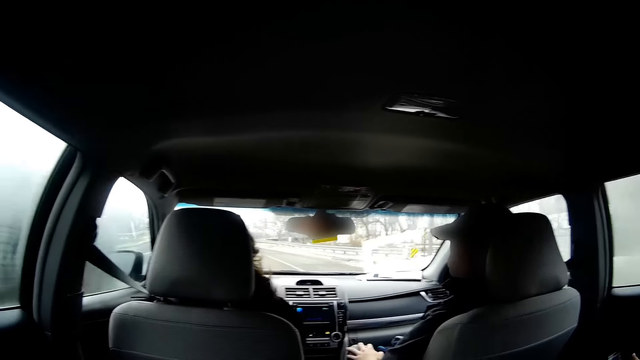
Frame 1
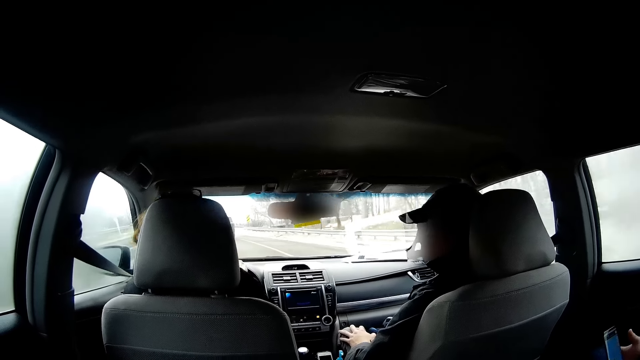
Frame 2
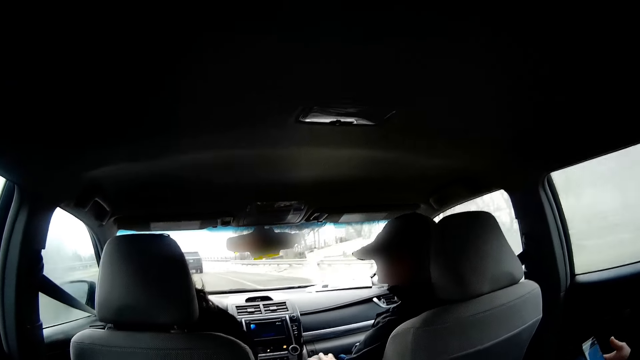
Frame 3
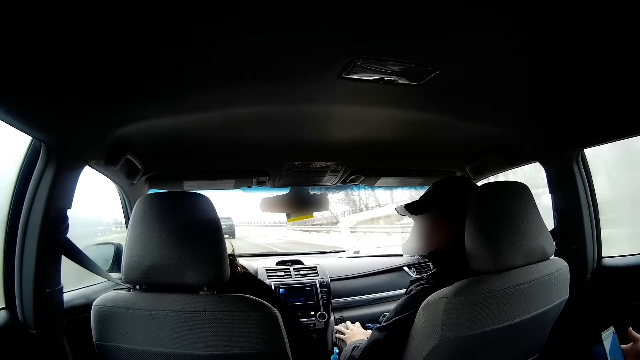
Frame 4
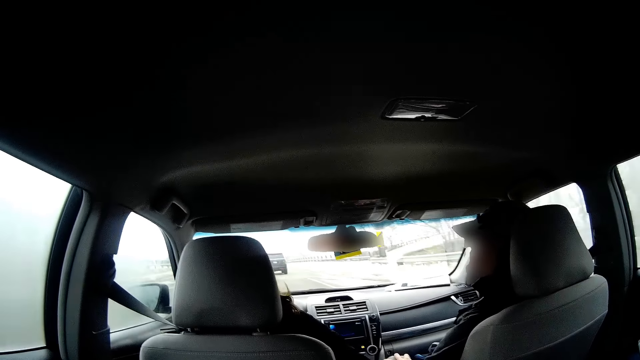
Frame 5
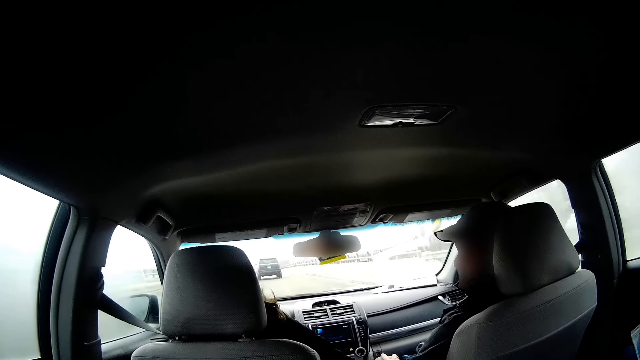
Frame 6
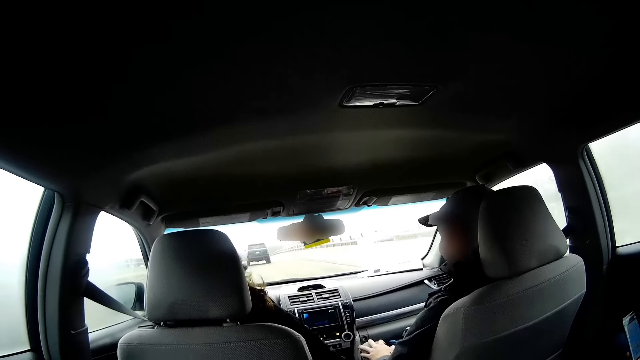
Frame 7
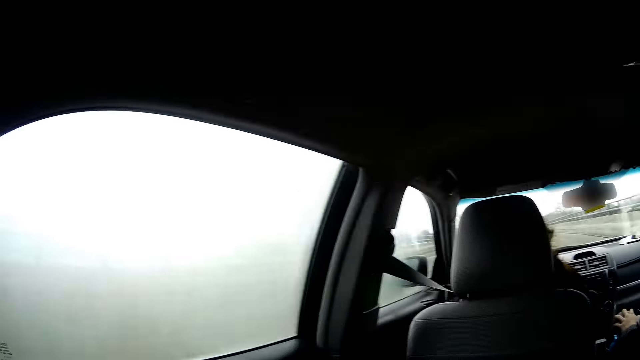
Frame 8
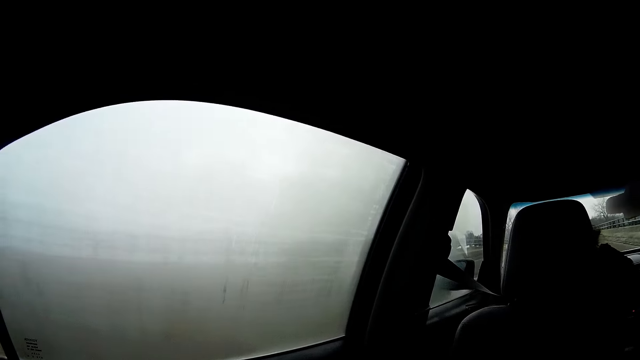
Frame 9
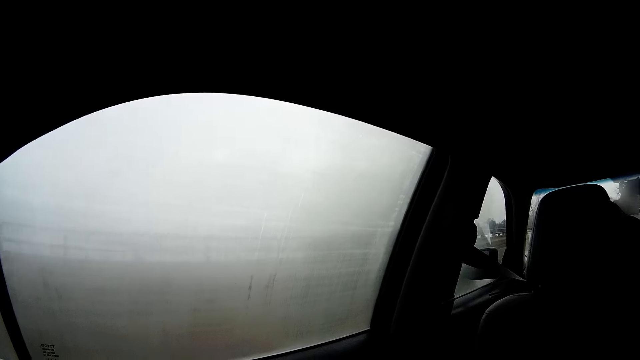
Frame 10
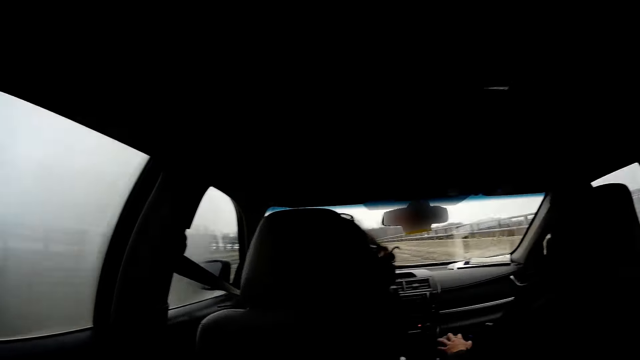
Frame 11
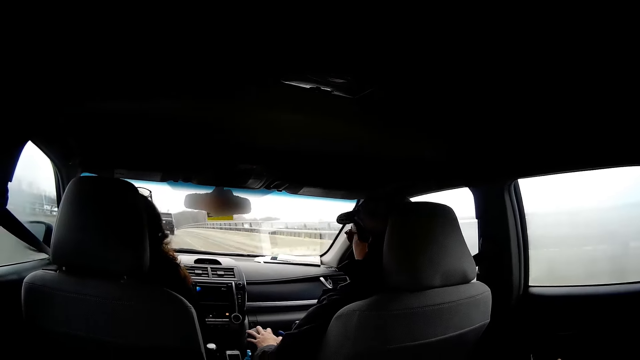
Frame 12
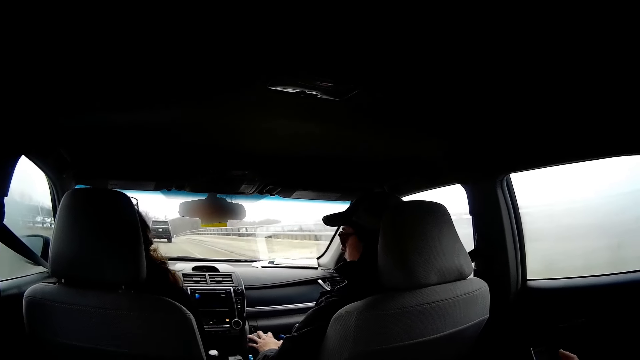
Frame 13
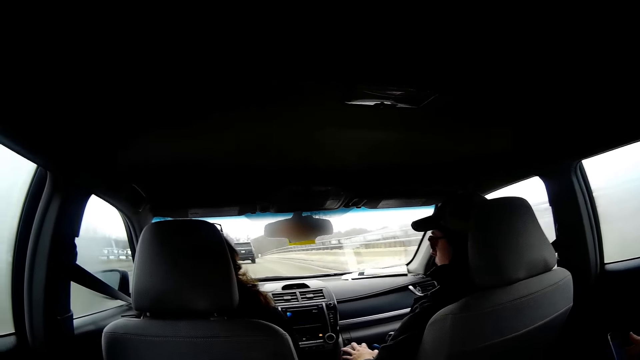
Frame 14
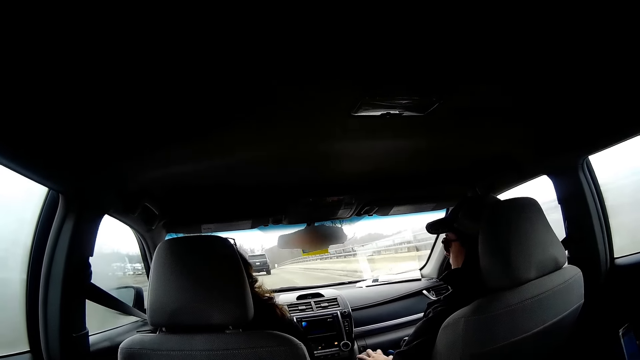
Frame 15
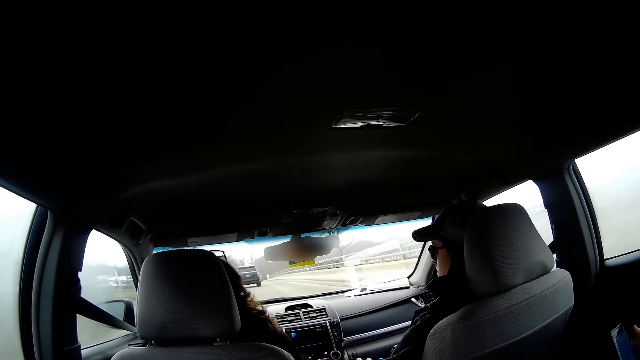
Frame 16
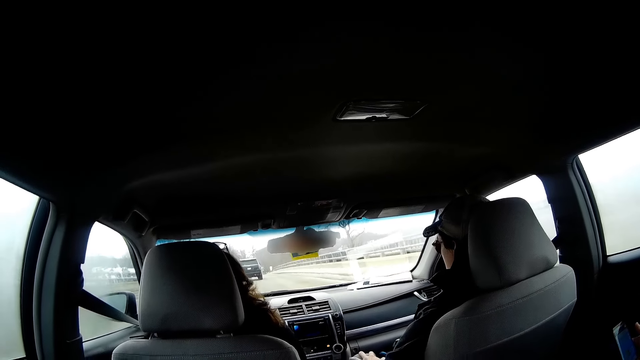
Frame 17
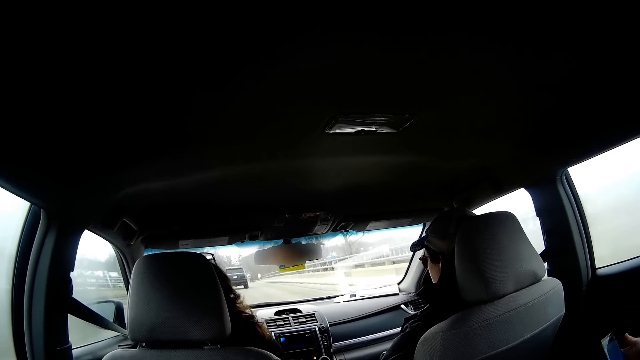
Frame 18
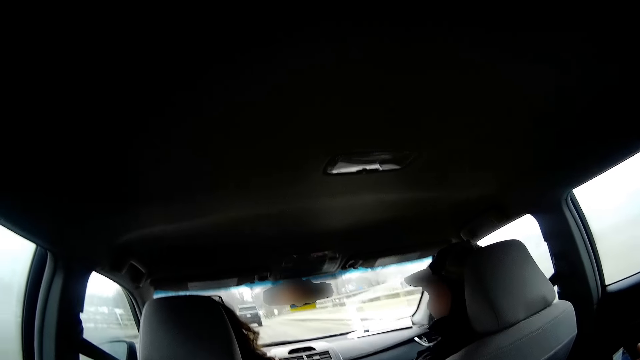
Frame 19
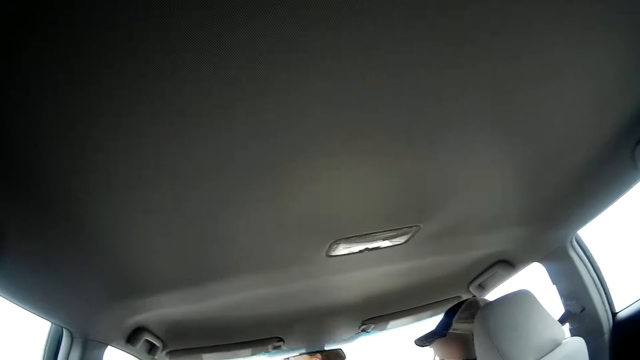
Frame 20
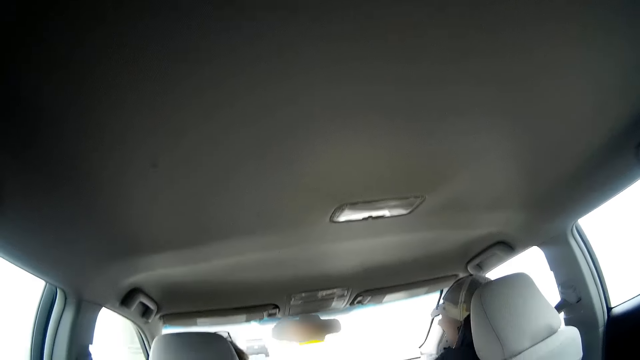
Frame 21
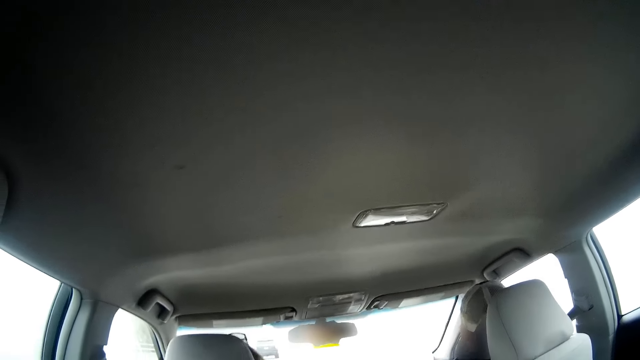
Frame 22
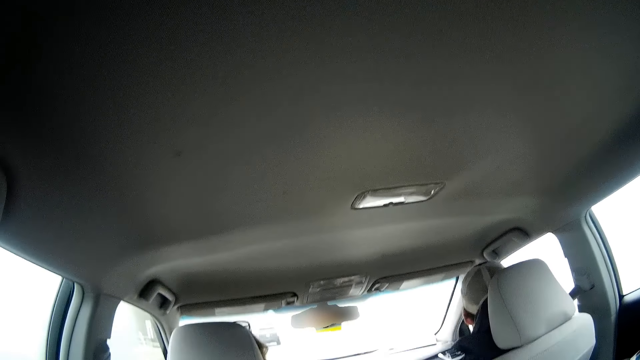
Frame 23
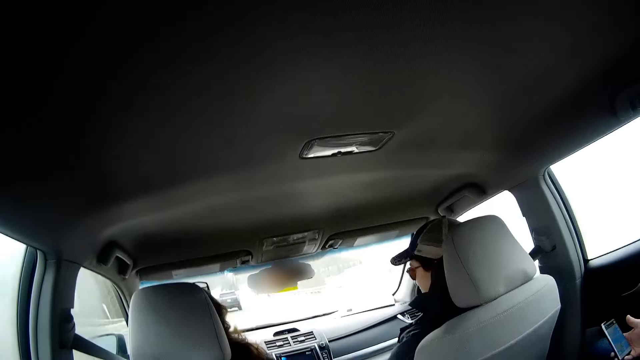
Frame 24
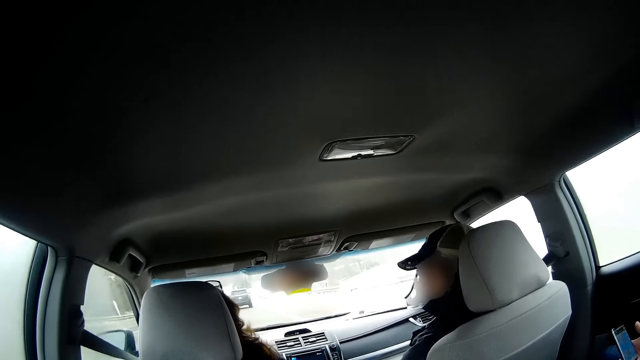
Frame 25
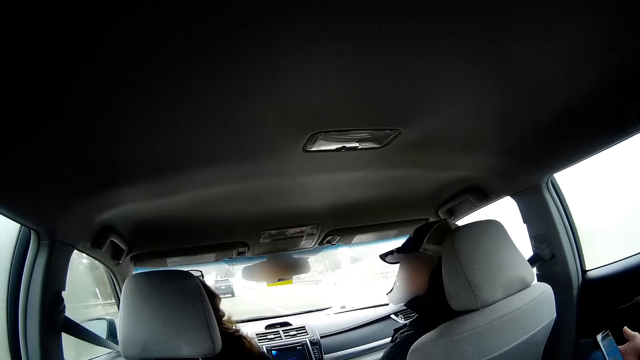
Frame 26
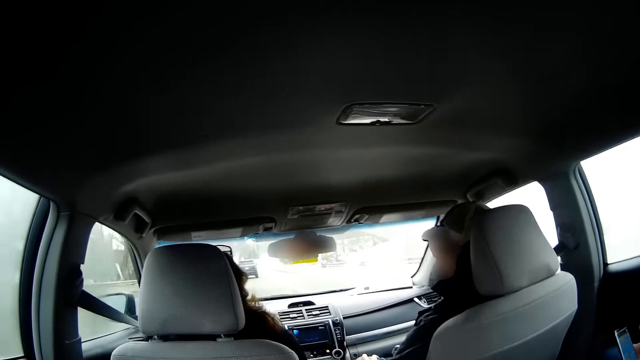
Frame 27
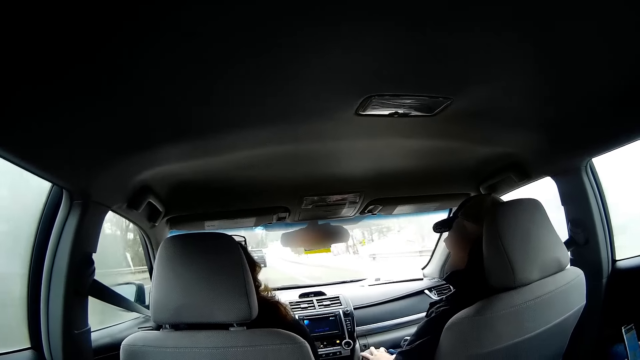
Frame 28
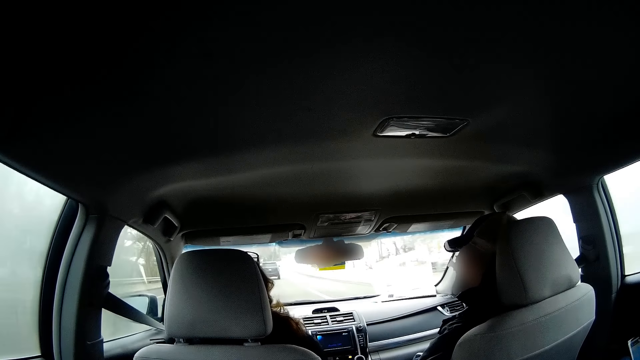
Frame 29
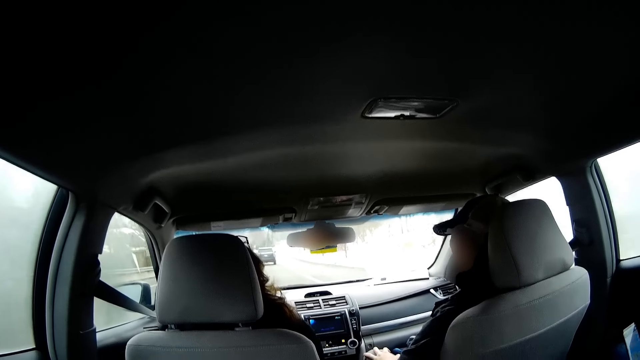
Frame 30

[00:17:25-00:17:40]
A person talks to another person. The camera wearer looks through the window. The other person lifts the hand and drives a car. The first person talks to the other person.

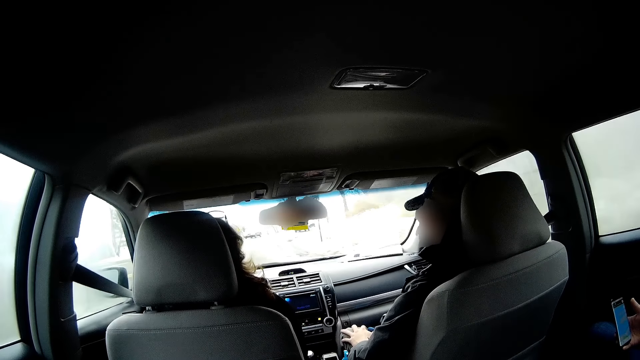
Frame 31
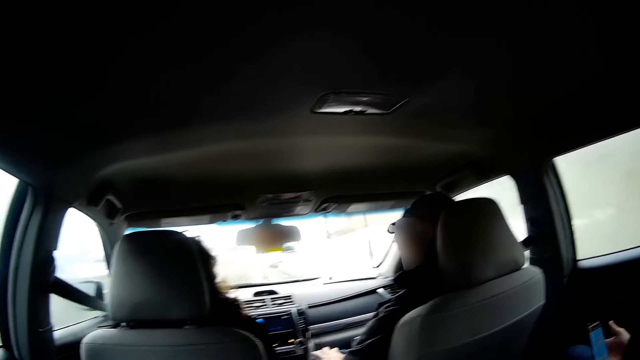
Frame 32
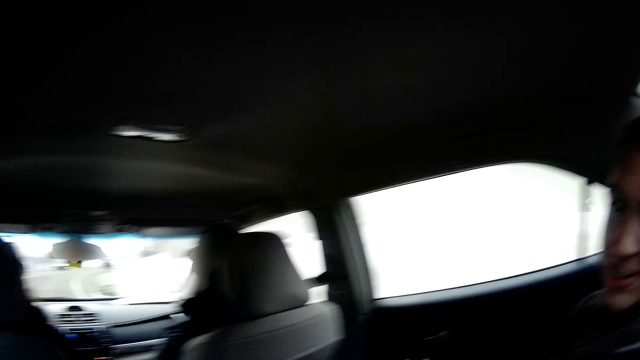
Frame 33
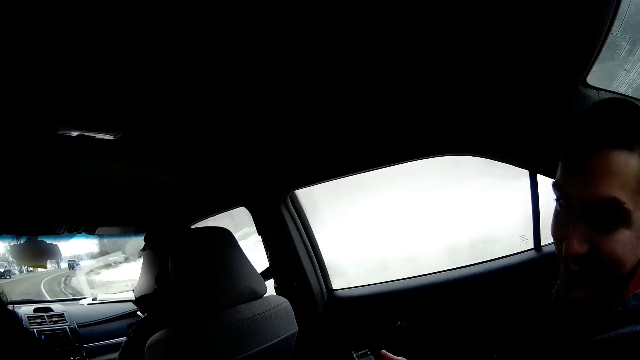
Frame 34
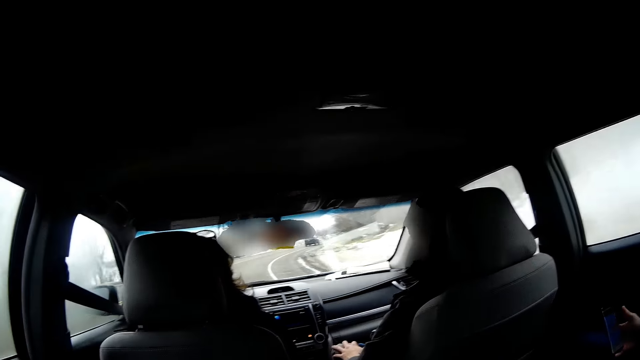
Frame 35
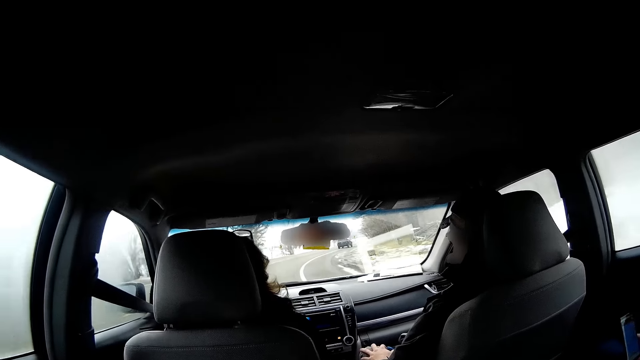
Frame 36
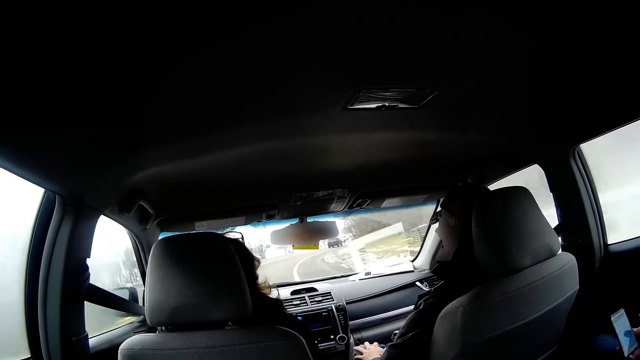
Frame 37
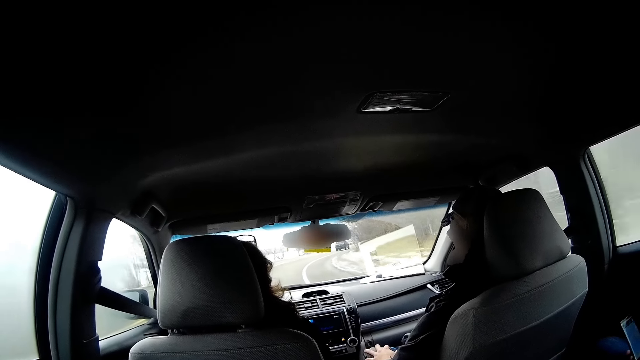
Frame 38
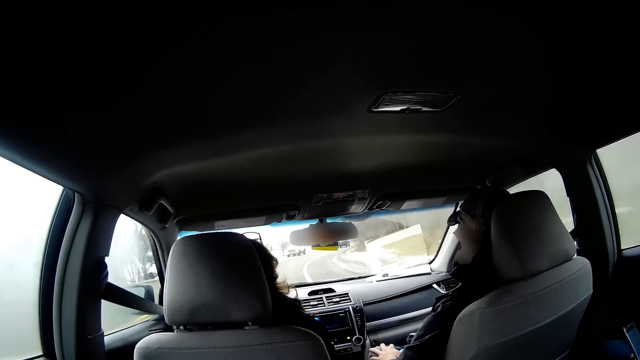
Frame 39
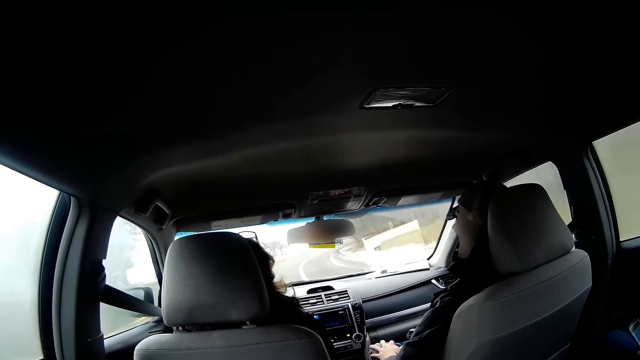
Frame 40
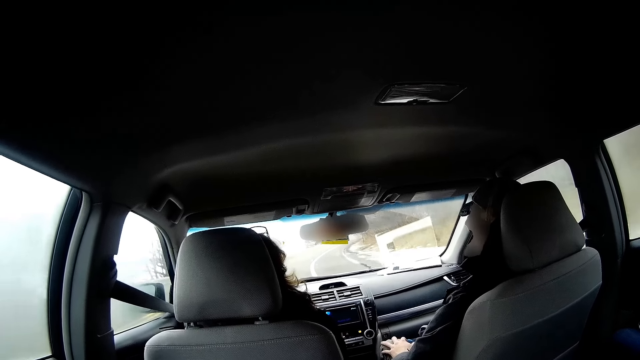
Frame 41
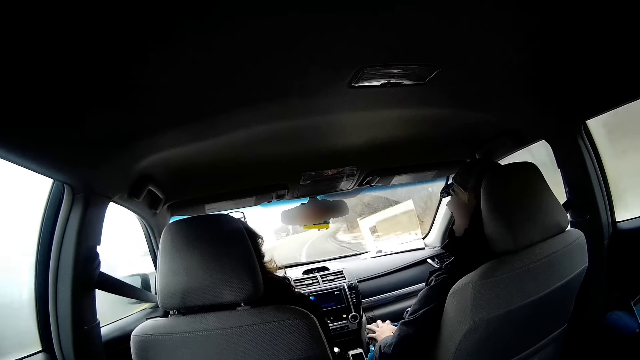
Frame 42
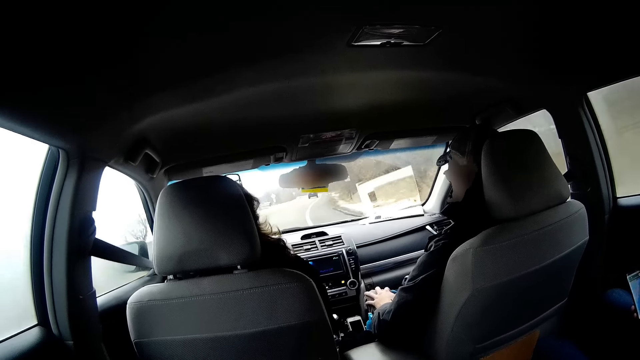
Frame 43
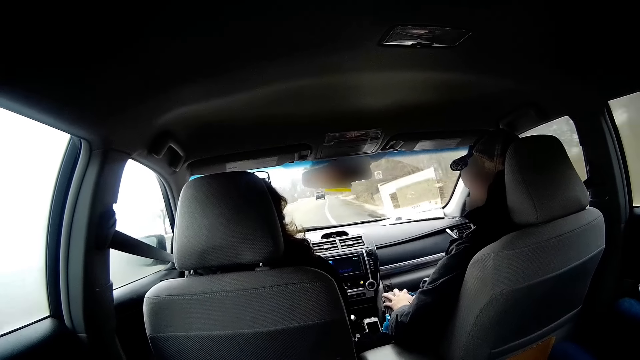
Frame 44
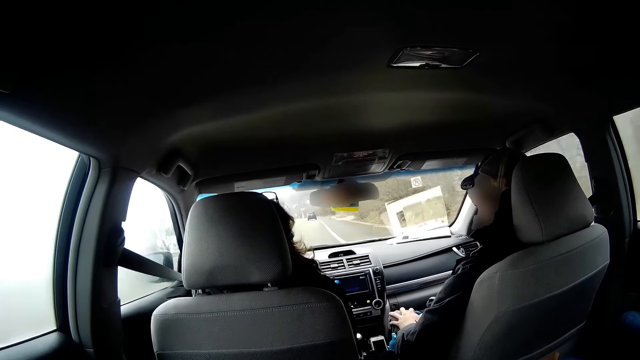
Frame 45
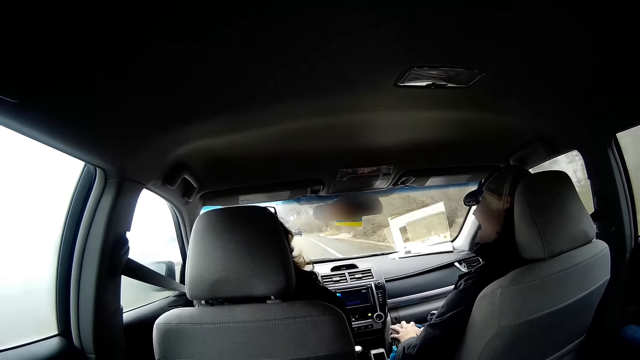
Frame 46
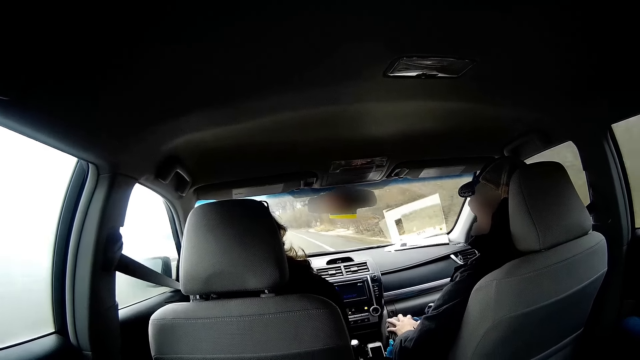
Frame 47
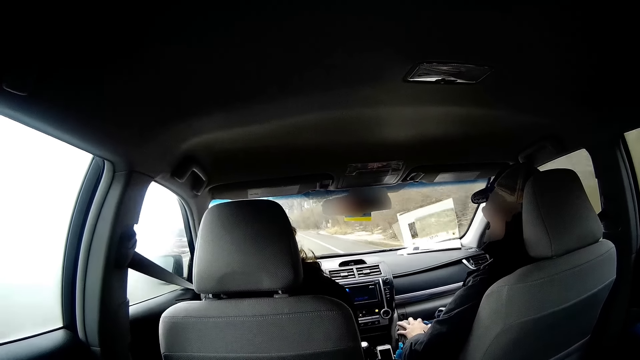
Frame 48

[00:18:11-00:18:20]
A person talks to the camera wearer. Another person talks to a third person. The second person talks to the third person again.
